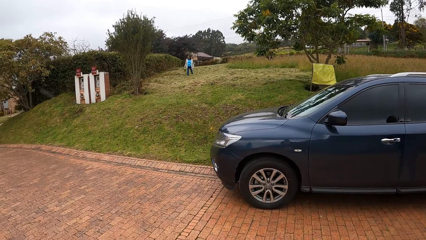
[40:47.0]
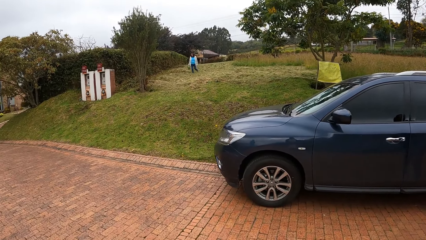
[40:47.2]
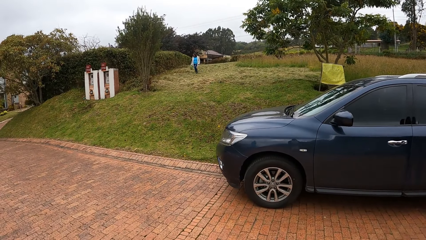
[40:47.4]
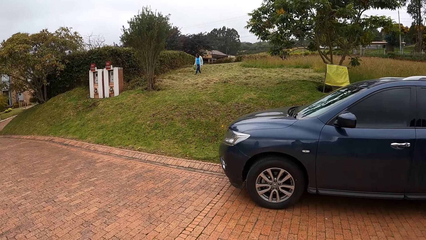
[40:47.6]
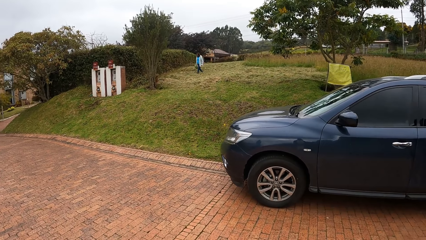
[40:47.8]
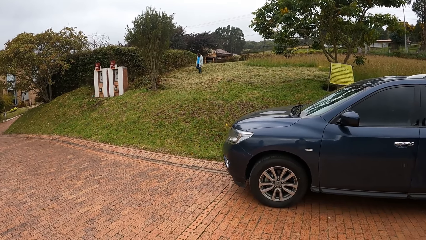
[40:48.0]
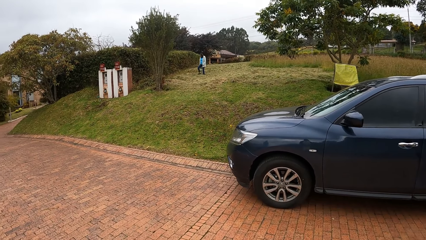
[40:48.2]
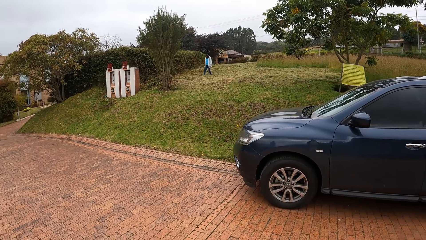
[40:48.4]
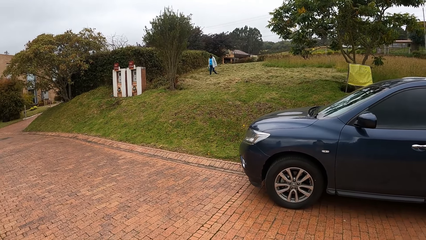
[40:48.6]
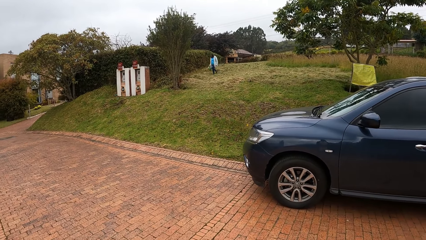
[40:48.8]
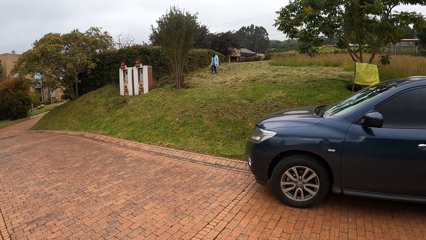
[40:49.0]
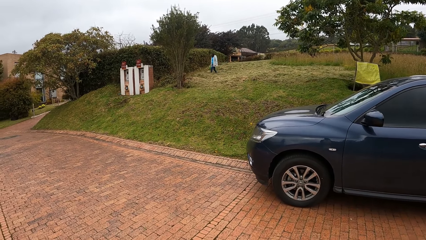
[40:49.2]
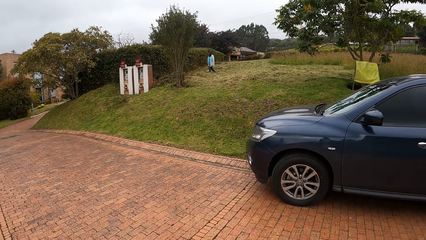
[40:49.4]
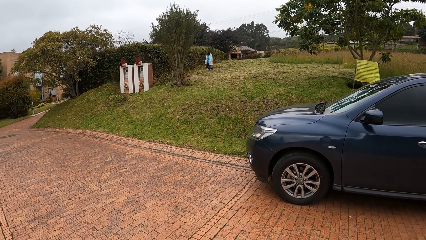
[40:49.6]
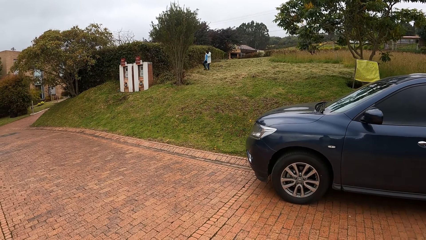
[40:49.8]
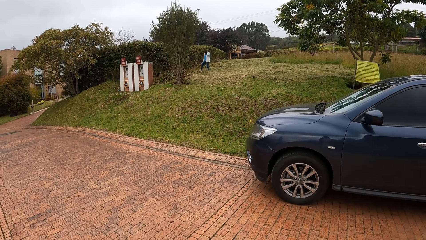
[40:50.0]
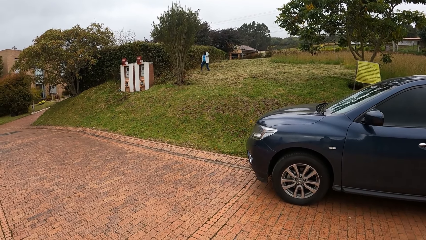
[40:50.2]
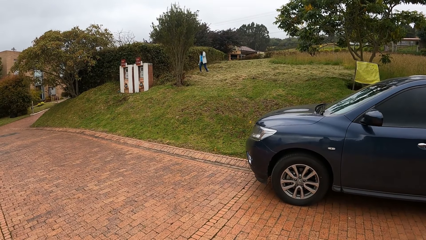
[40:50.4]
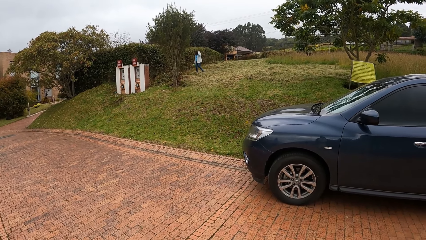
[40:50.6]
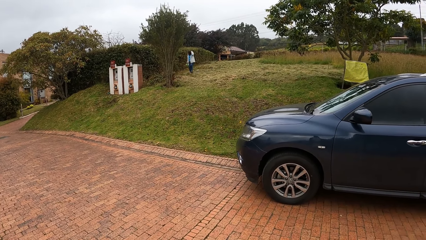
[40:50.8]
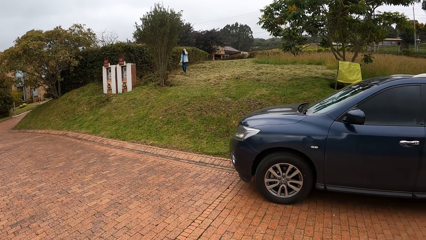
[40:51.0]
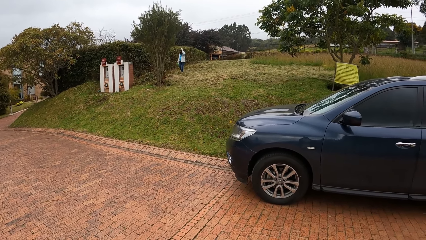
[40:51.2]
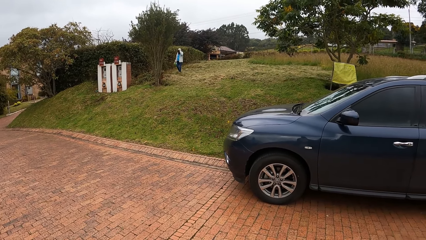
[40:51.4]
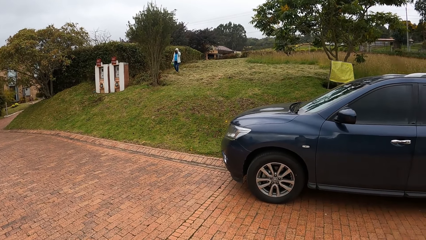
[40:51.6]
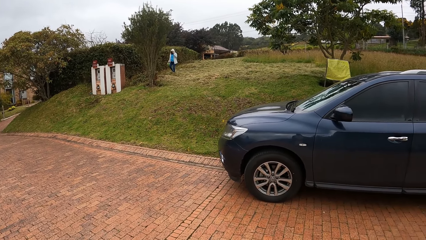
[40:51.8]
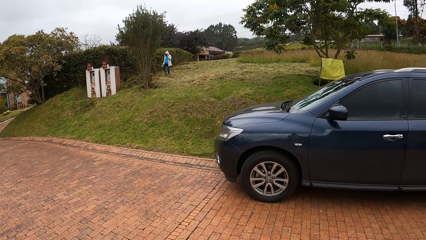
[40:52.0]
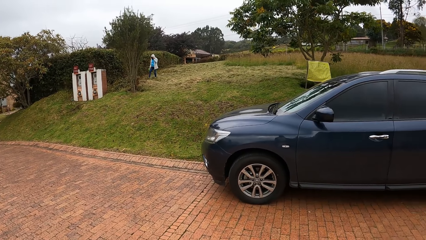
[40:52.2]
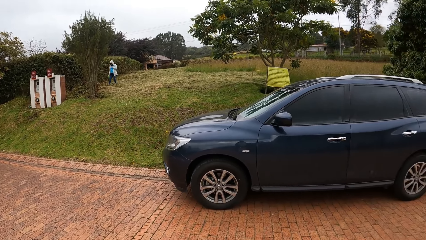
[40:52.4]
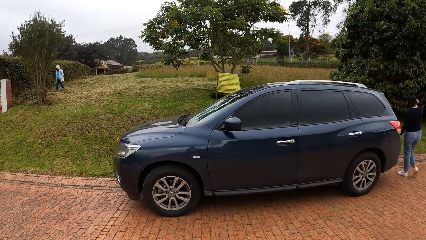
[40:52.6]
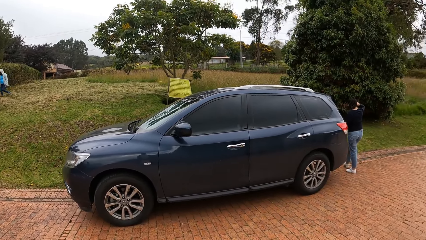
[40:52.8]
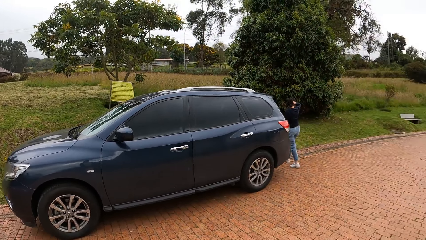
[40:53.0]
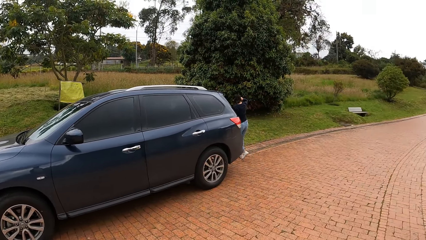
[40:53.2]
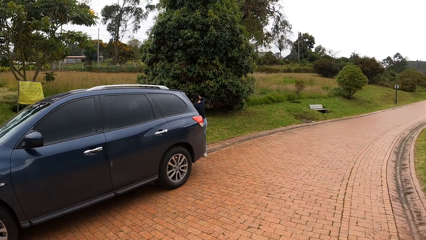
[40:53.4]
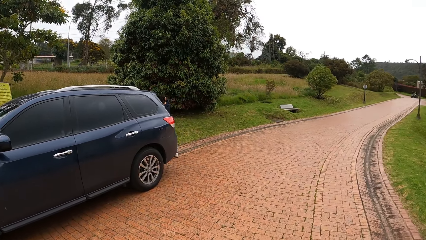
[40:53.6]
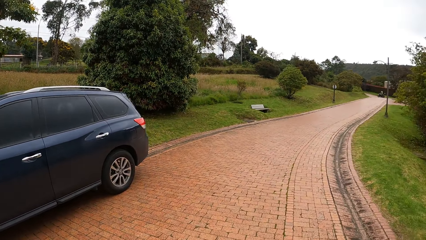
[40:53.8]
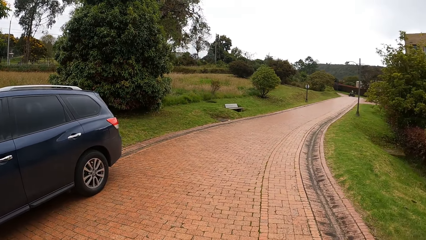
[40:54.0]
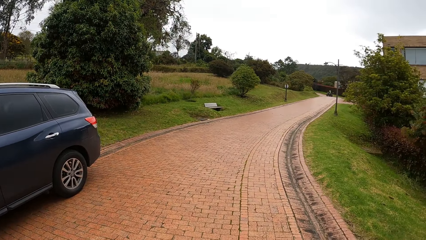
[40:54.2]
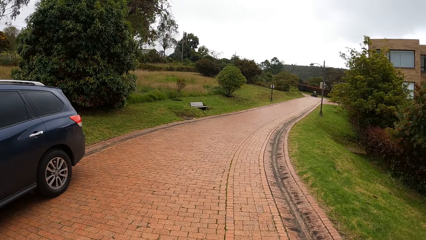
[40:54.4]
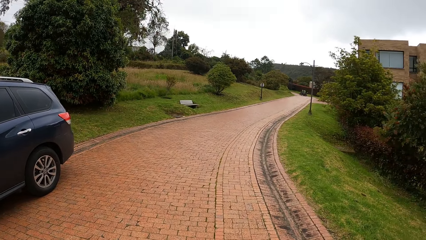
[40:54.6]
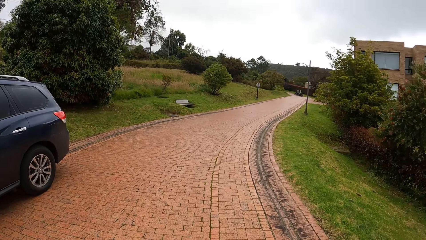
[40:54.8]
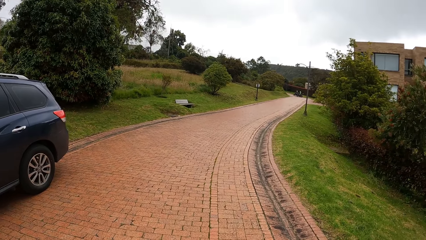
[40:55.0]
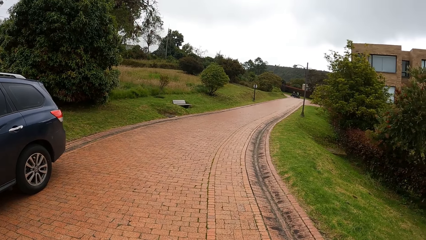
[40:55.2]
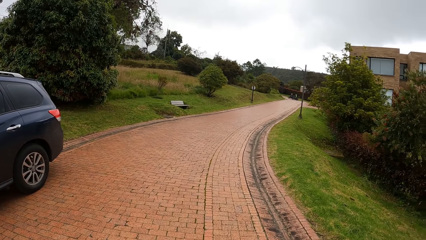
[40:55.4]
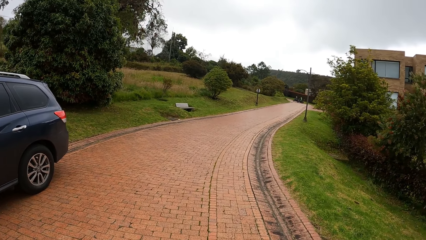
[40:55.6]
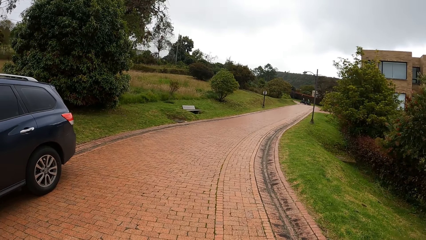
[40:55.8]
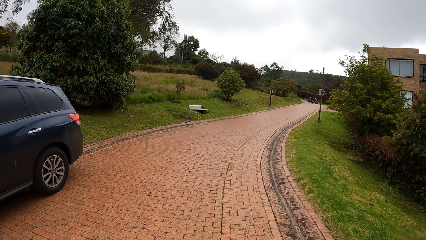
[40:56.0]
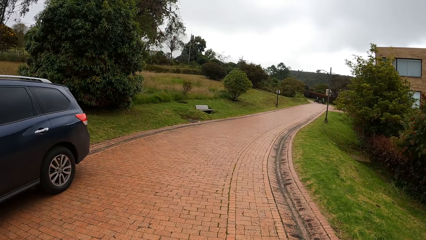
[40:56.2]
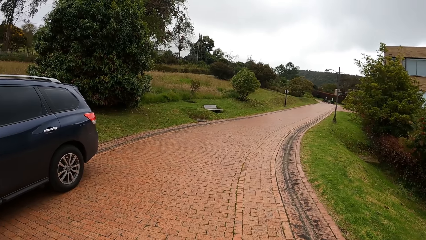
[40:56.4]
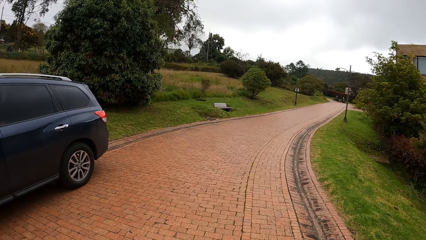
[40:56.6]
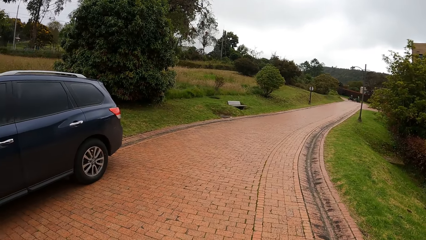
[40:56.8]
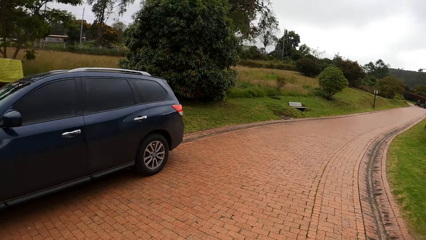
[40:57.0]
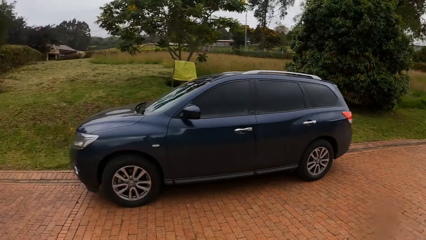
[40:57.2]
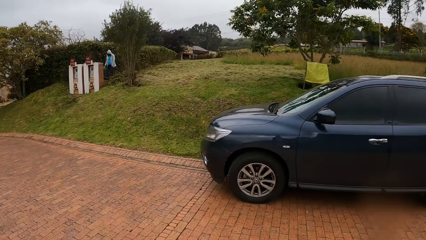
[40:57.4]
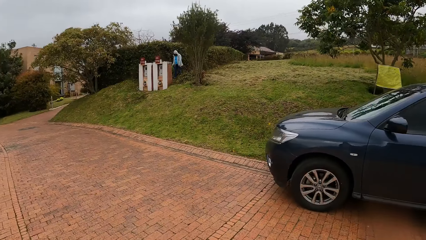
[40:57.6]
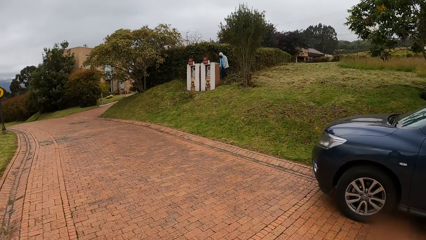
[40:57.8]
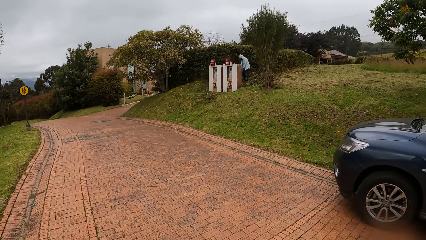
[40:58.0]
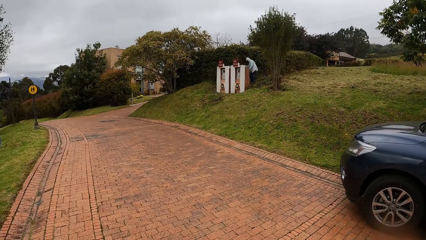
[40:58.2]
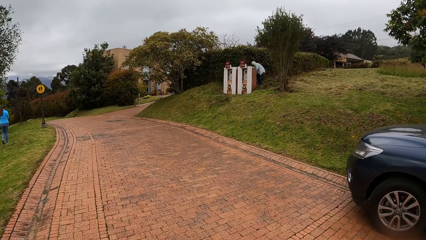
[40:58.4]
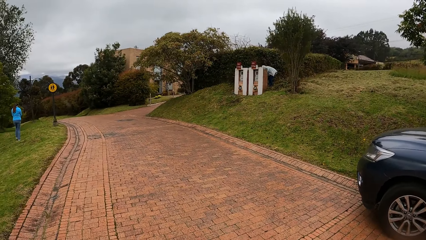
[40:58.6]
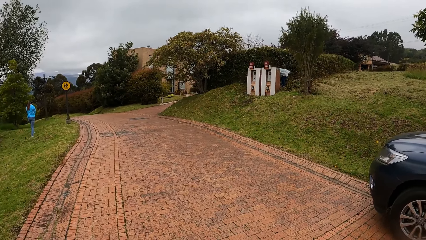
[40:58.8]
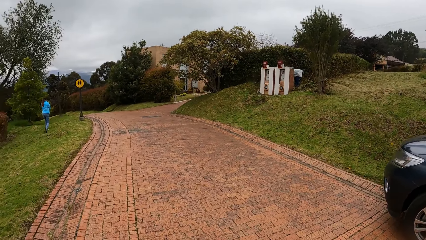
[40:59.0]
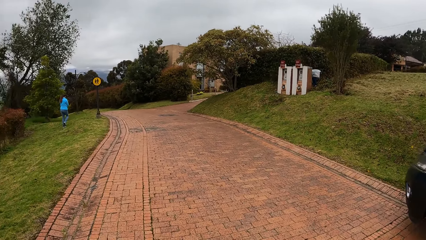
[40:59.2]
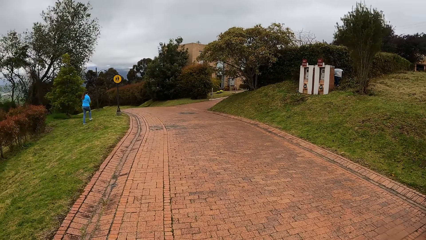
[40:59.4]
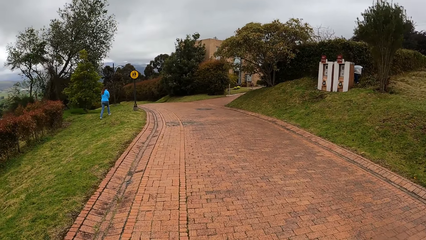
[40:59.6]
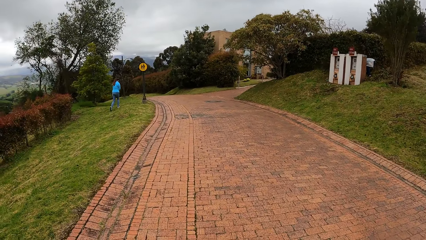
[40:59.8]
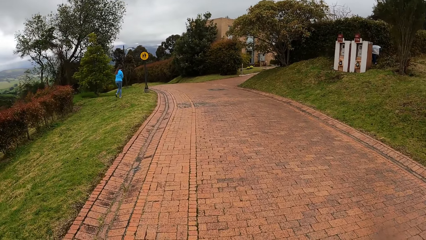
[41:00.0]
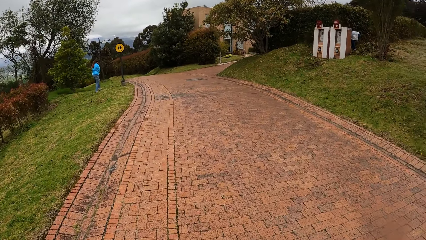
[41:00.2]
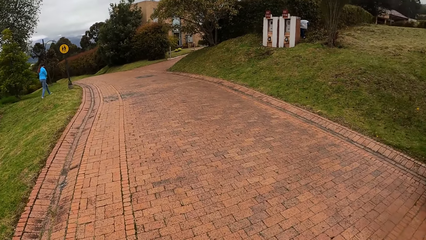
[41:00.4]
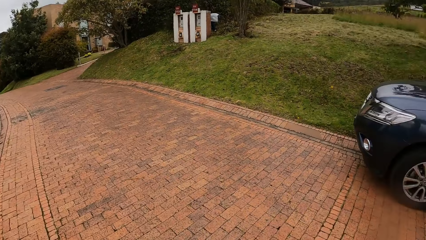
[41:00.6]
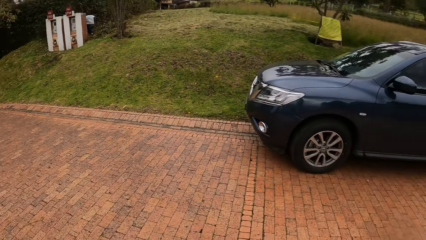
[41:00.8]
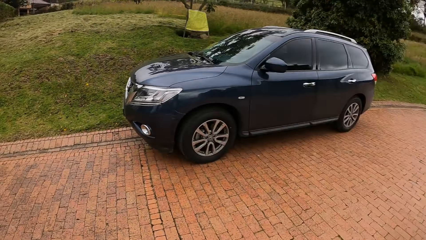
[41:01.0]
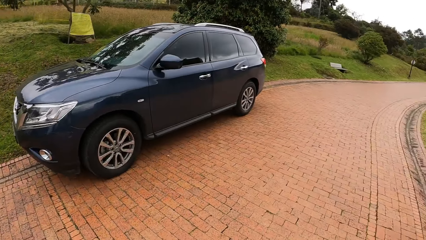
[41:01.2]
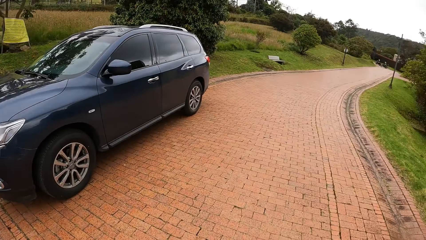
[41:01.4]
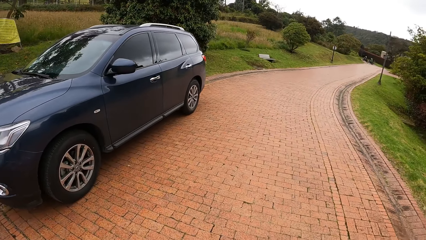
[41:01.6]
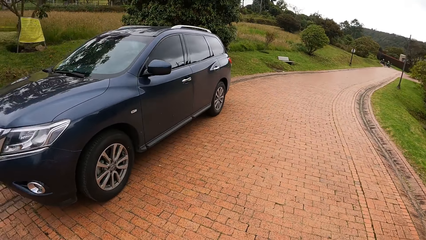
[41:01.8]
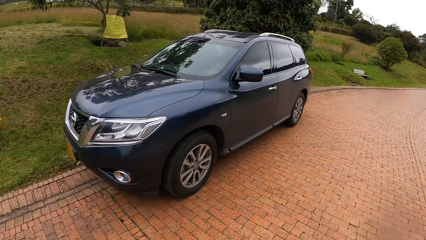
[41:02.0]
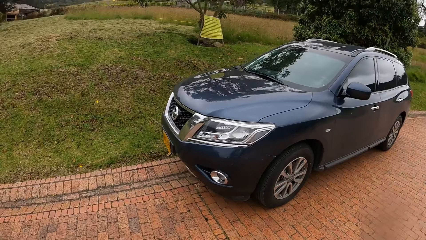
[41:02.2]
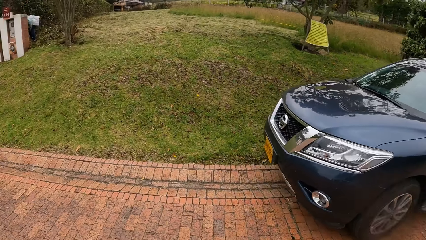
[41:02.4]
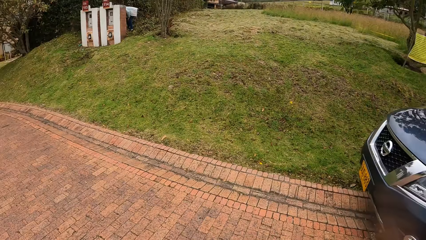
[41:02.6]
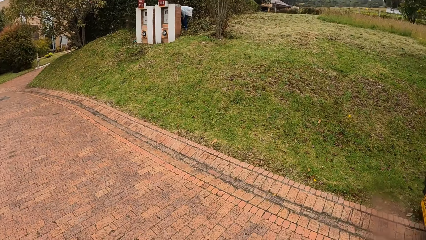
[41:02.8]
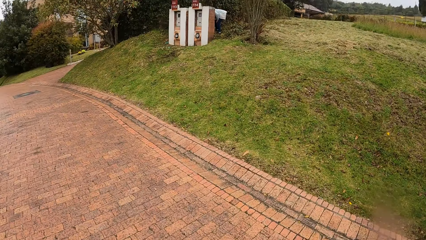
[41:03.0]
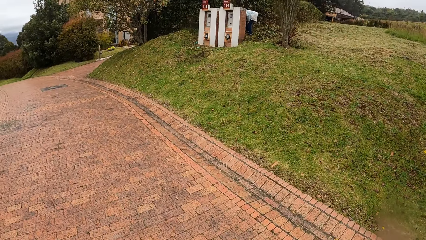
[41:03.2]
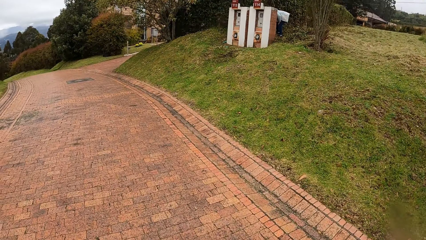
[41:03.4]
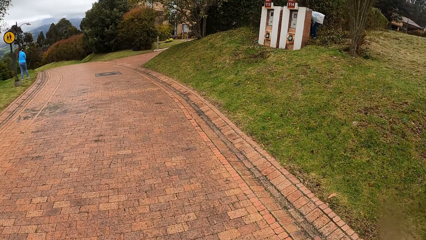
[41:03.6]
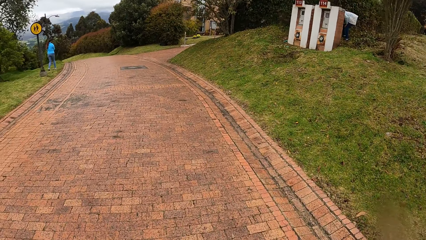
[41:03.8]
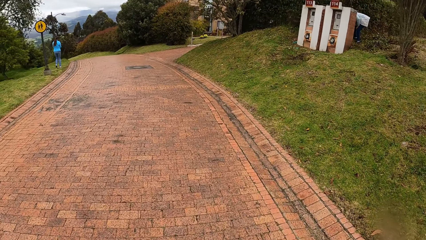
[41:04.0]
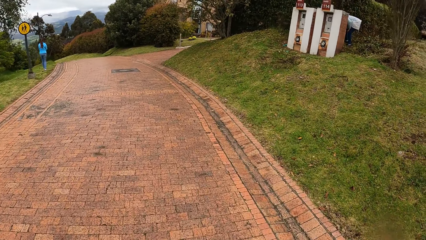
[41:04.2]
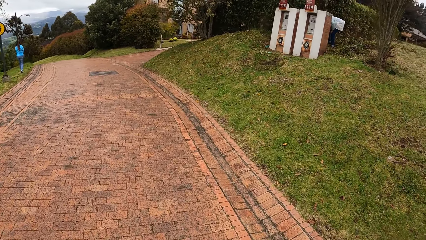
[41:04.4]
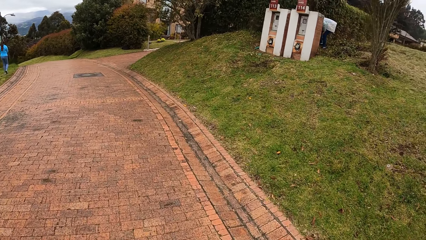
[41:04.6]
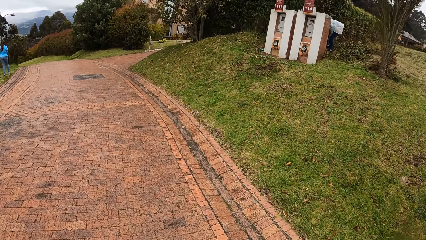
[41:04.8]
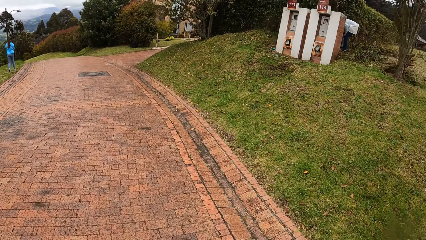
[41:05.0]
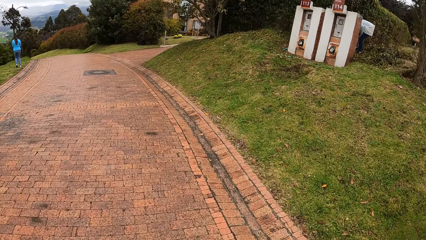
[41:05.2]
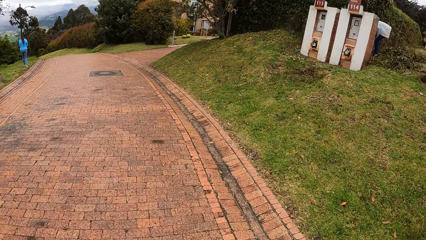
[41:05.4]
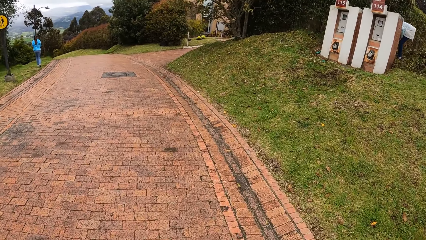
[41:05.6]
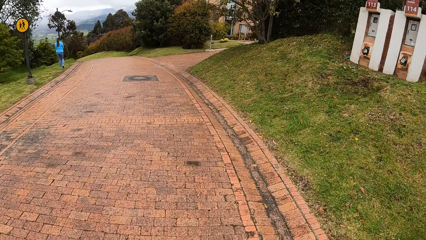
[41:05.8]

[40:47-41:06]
A woman walks on a grass patch. The camera wearer walks around. They walk on a walkway.
